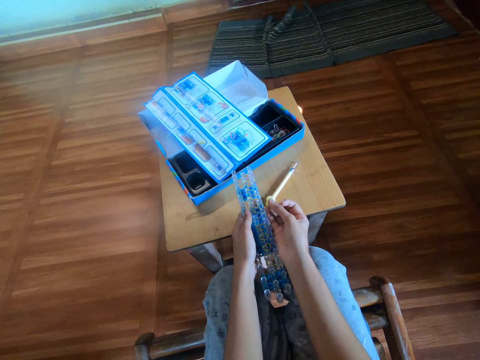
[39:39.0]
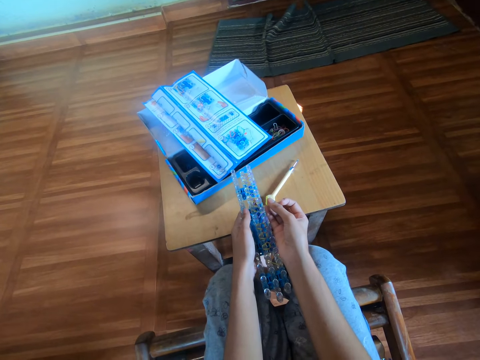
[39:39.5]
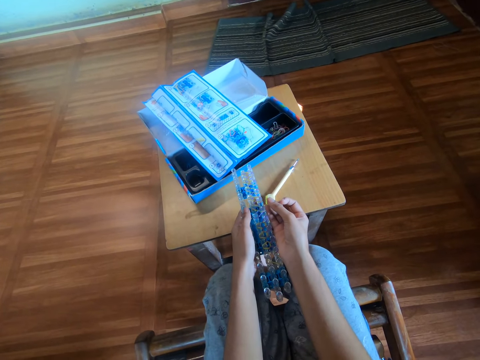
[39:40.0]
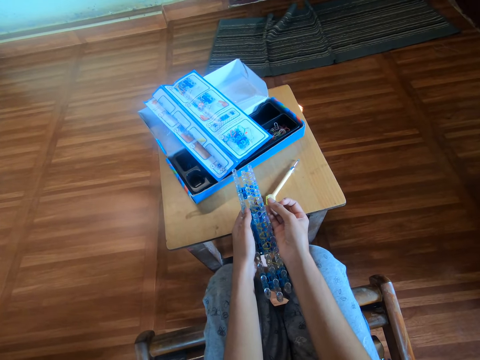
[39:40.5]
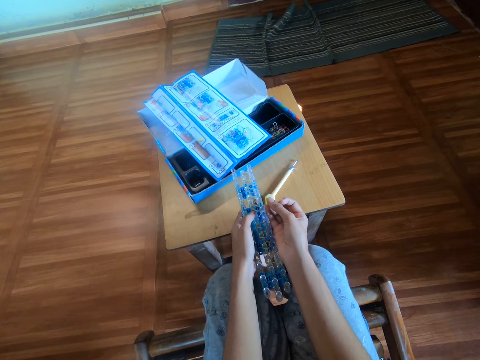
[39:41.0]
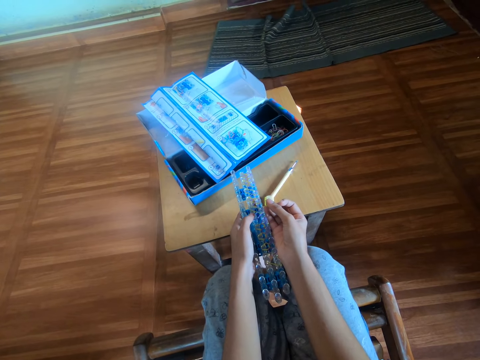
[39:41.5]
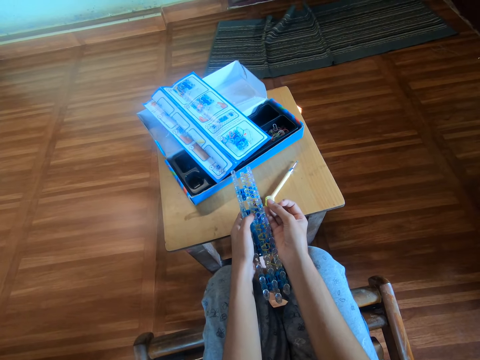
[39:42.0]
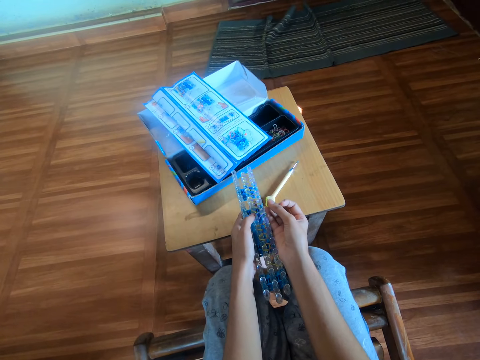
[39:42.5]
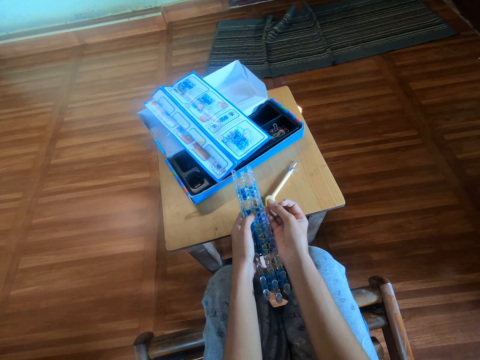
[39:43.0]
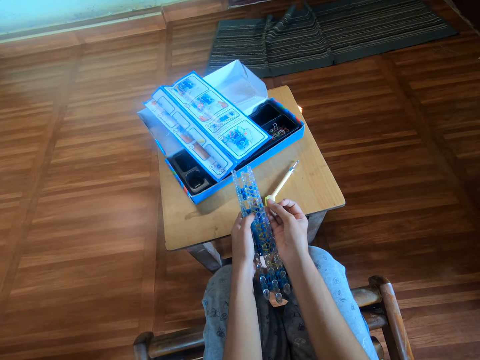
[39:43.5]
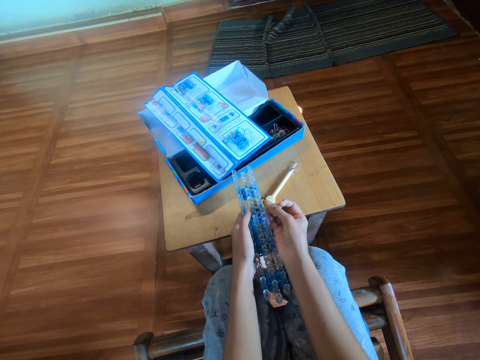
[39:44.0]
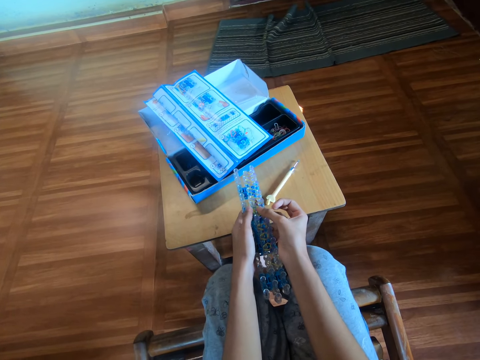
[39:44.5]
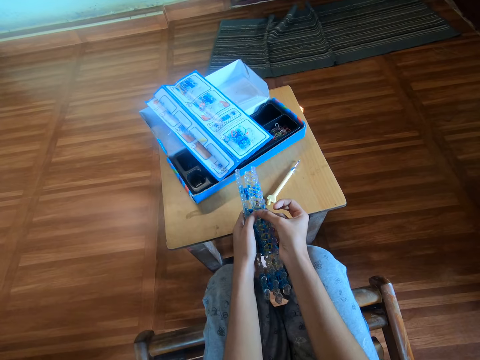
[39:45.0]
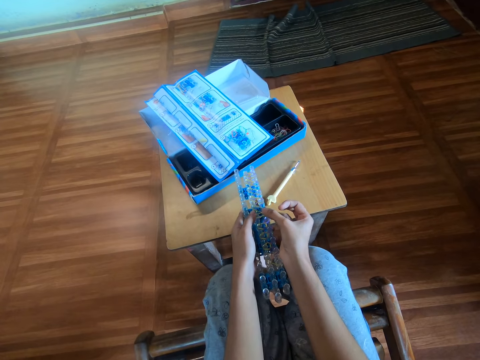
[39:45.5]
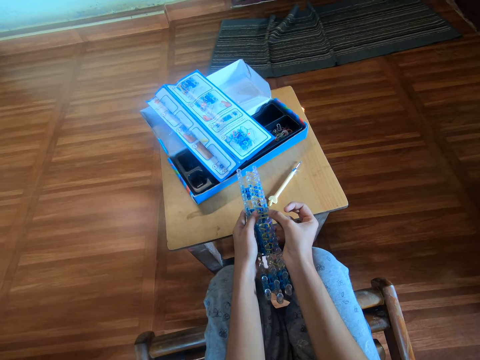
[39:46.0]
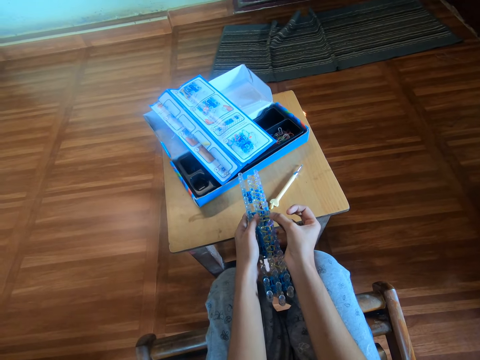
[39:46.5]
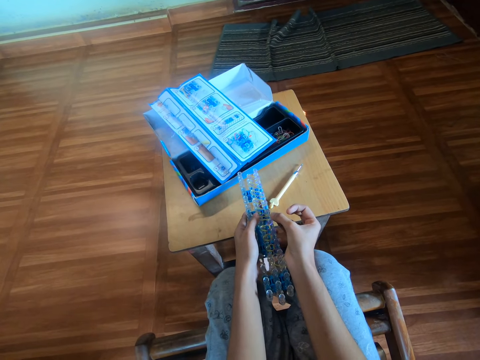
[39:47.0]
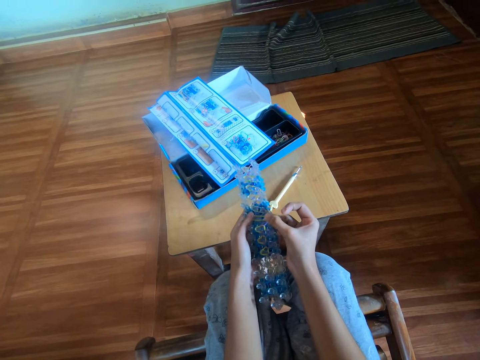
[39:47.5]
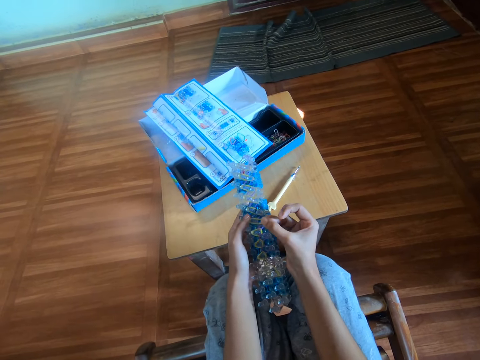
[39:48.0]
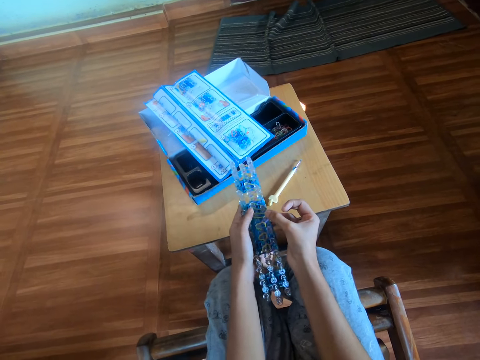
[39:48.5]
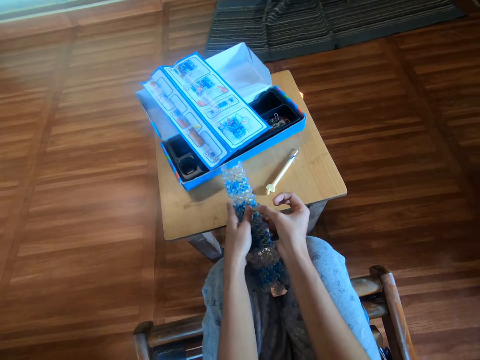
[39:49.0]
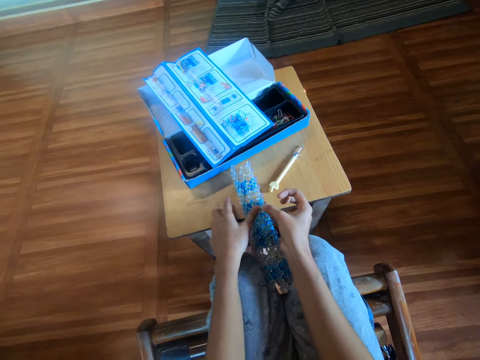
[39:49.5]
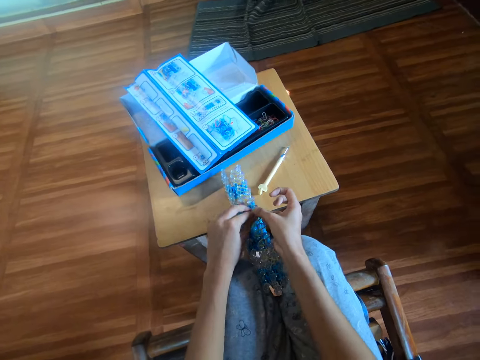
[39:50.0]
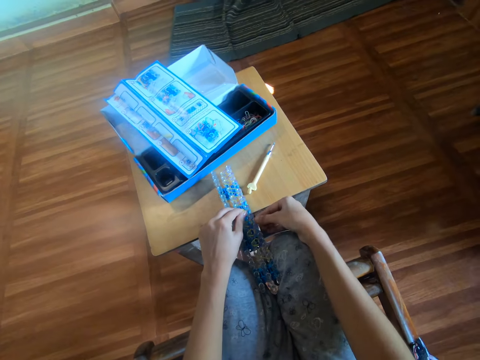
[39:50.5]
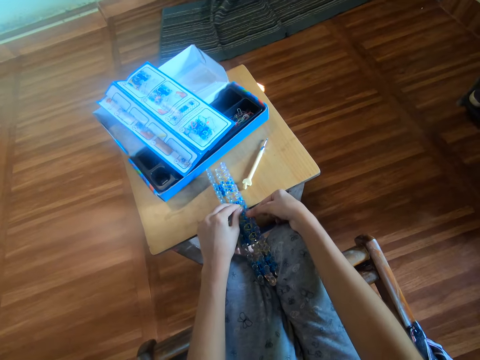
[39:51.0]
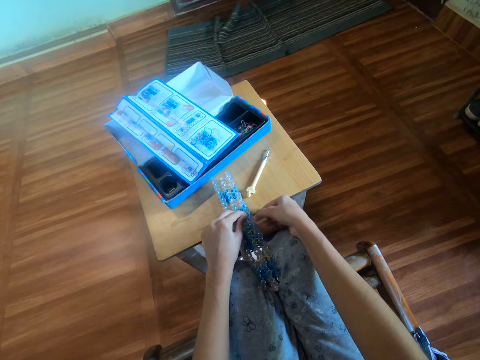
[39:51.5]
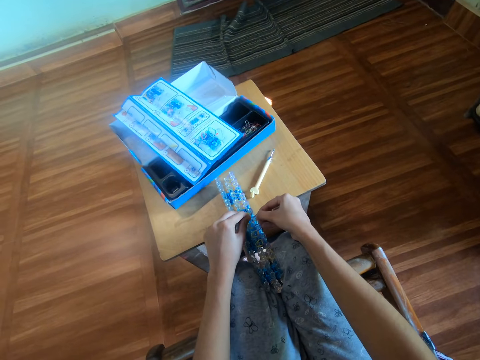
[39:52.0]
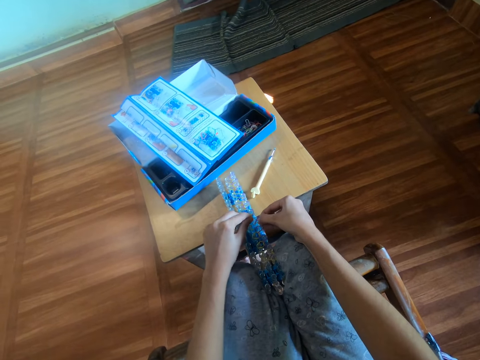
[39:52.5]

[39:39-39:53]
The camera wearer attaches the yellow mini rubber band in her right hand to the rubber band loom or loom board. She holds the rubber band with a finger. She lifts the loom board, tilts the loom board on the table. She drops the rubber band loom on the table with her both hands. She adjusts the rubber band on the loom board, holds the rubber band.

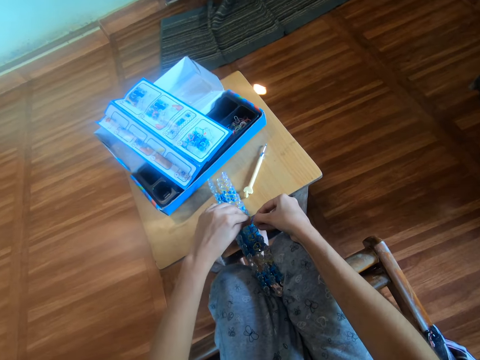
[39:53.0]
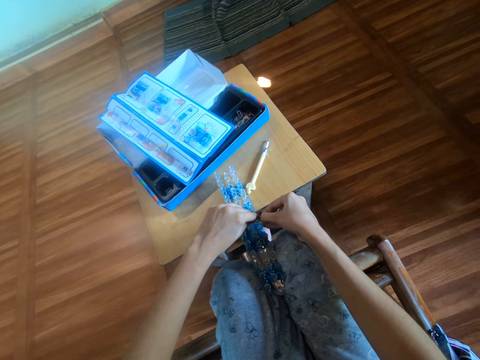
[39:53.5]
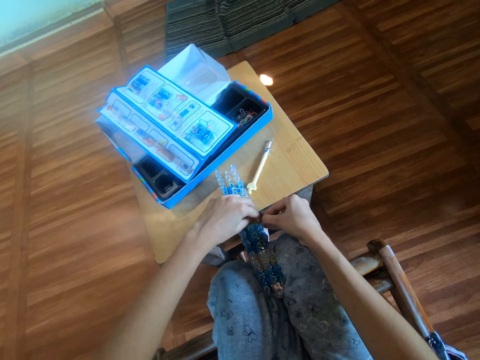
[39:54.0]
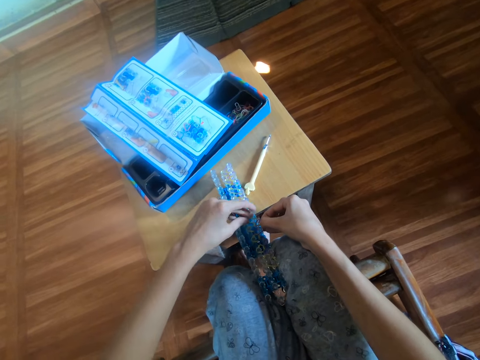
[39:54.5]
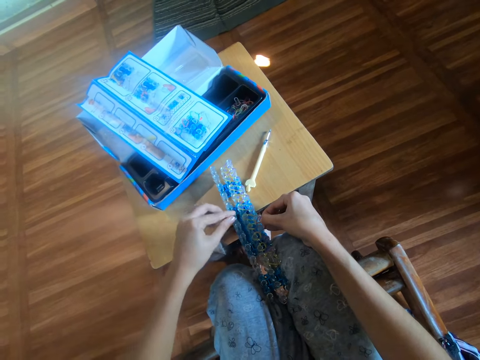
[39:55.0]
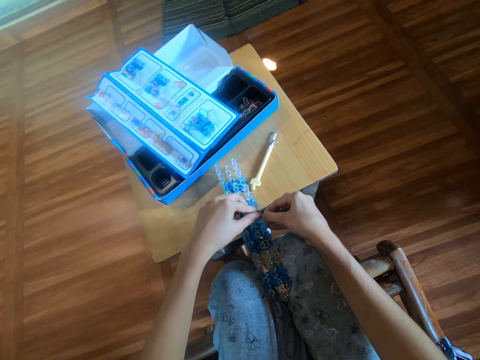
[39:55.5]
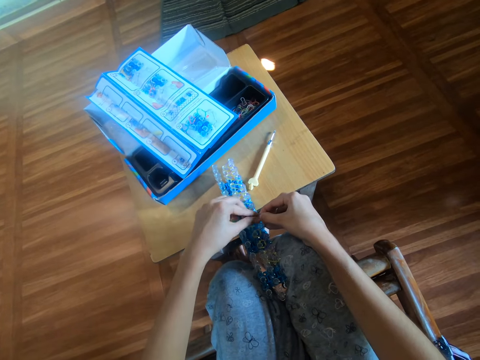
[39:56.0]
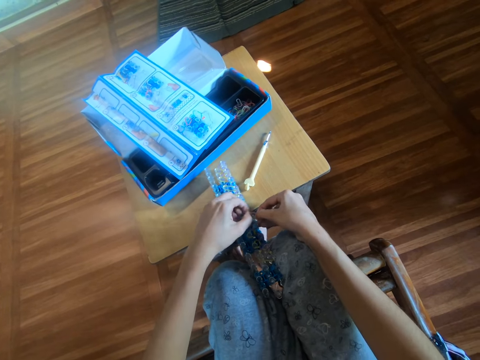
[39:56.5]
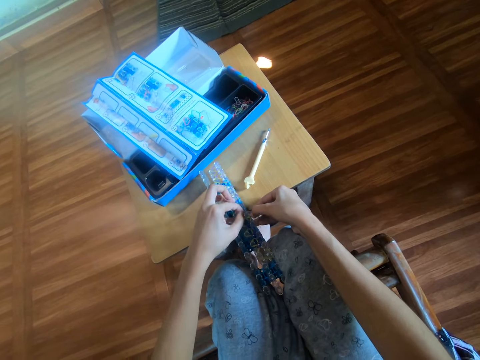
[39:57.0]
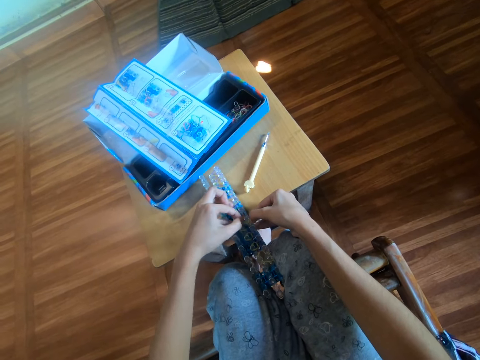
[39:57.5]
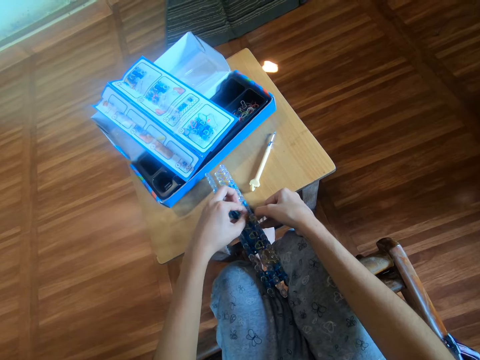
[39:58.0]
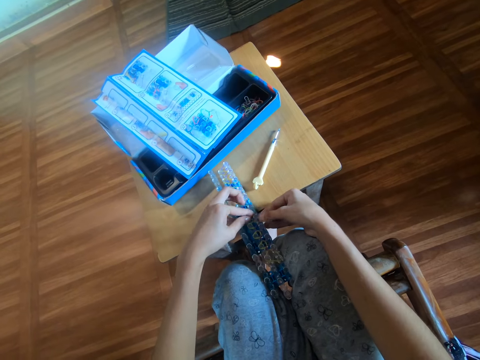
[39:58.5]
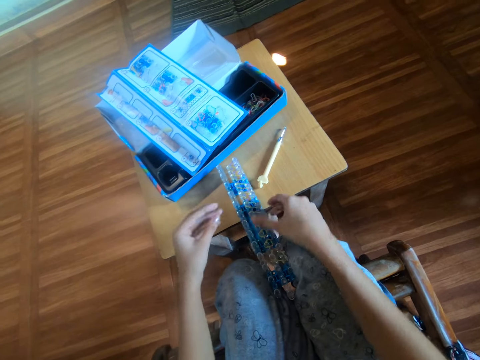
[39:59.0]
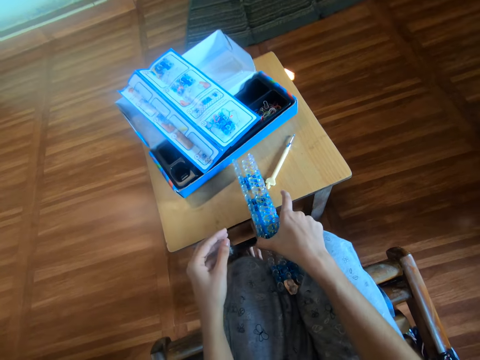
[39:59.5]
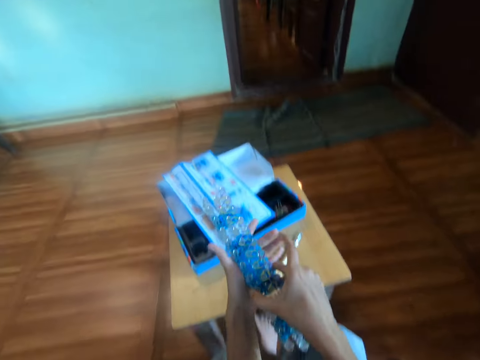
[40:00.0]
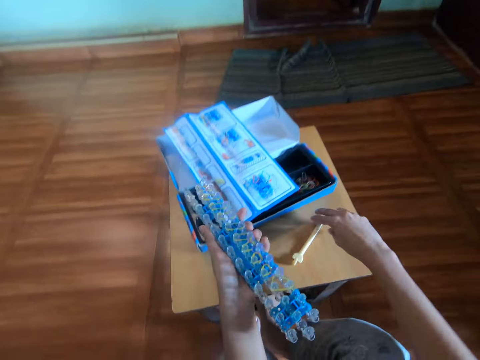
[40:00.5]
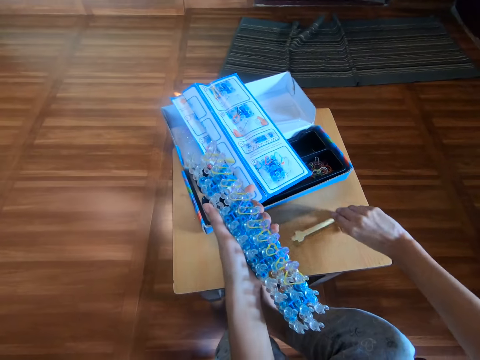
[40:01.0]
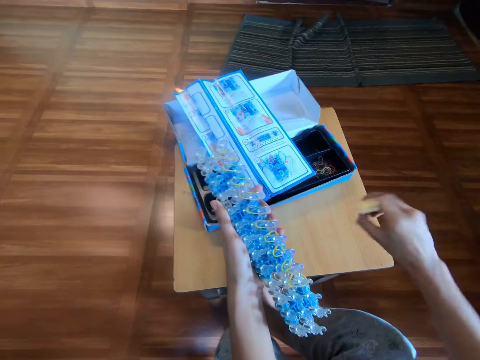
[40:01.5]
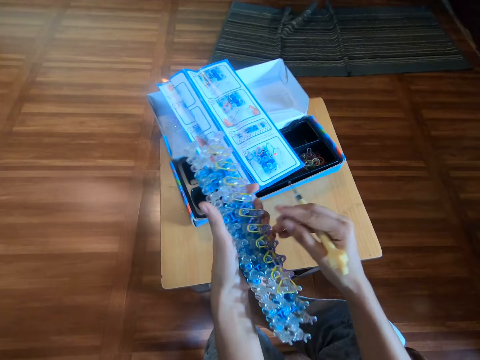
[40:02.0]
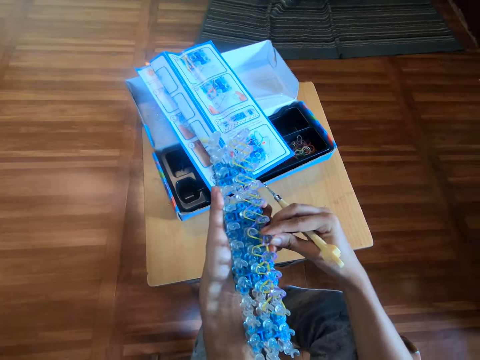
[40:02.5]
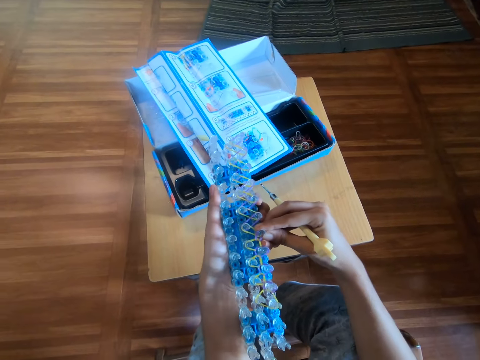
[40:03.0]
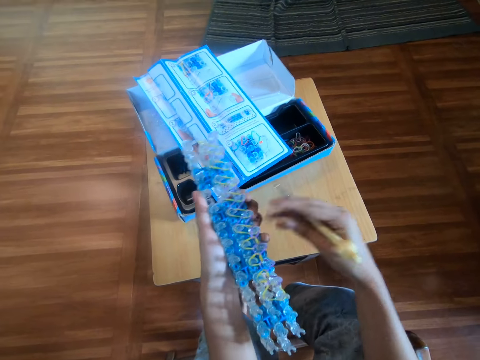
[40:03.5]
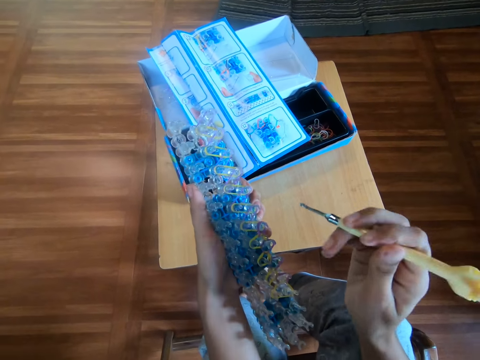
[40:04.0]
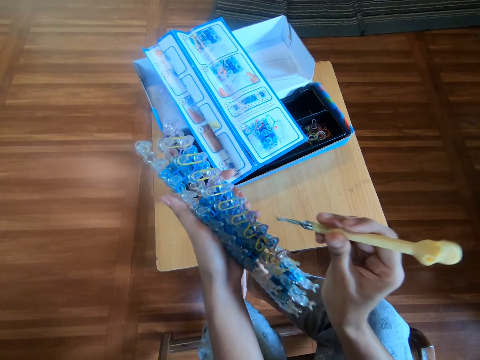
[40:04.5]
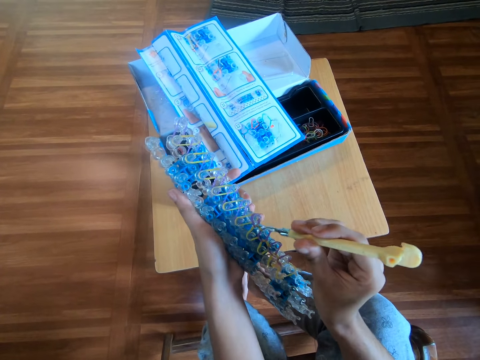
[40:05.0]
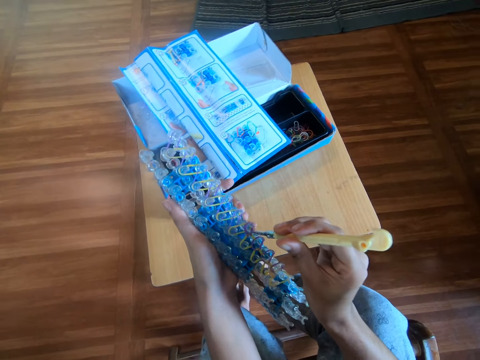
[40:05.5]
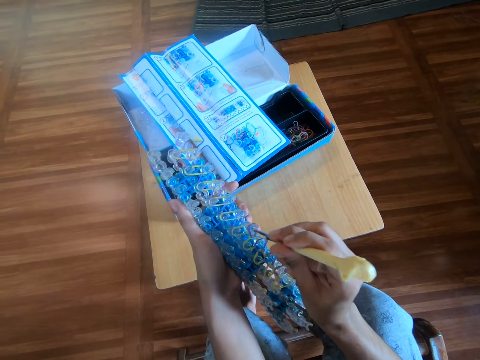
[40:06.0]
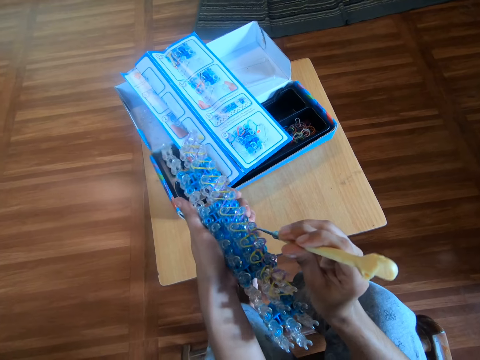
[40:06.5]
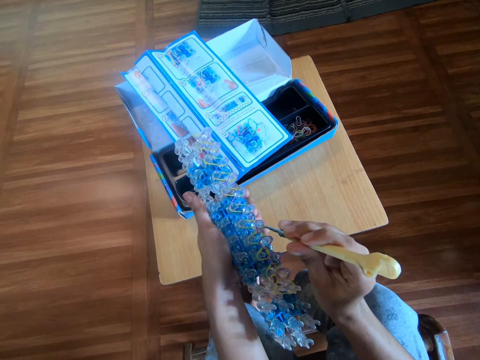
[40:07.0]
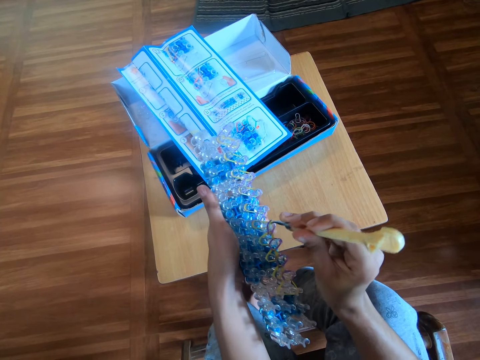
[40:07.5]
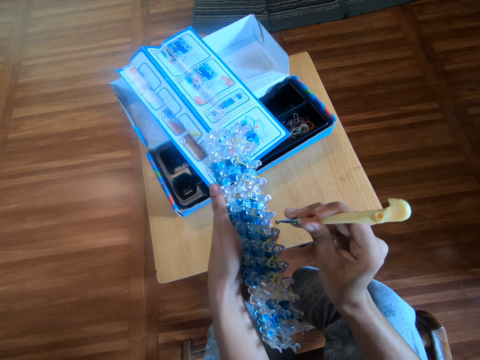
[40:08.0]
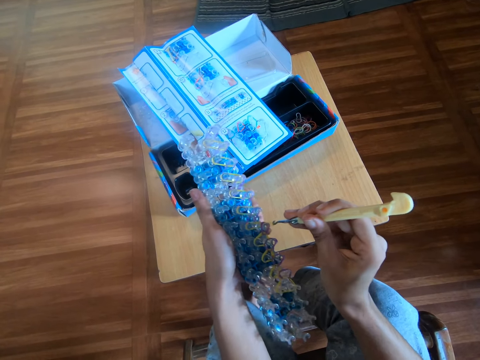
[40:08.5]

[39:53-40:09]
The camera wearer twists the mini rubber bands on the rubber band loom or loom board with her right hand. She removes the hand from the rubber band, adjusts the rubber band. She picks the rubber band loom from the table with her right hand. She holds the loom board with the other hand. She transfers the rubber band loom from her right hand to her left hand. She moves the right hand. She picks the crochet hook from the table with her right hand. She touches the rubber band loom in her left hand with her right hand. She adjusts the crochet hook on the hand. She twists the mini rubber bands on the rubber band loom with the crochet hook in her right hand.
